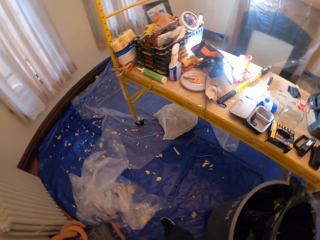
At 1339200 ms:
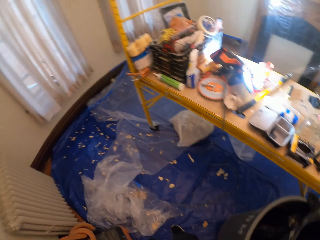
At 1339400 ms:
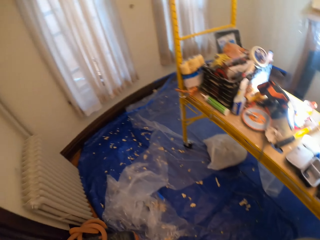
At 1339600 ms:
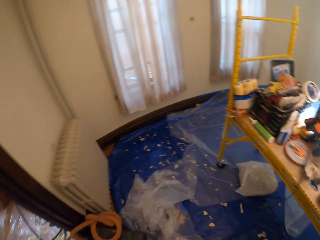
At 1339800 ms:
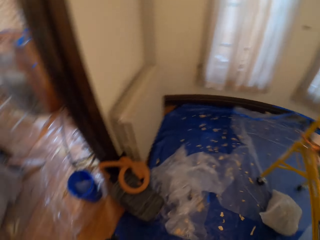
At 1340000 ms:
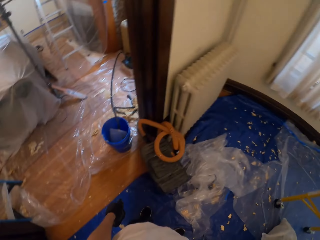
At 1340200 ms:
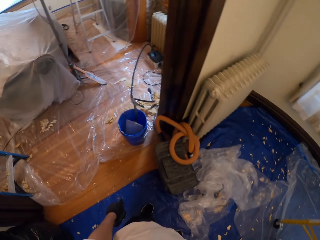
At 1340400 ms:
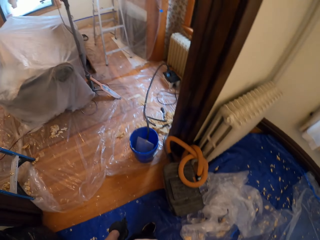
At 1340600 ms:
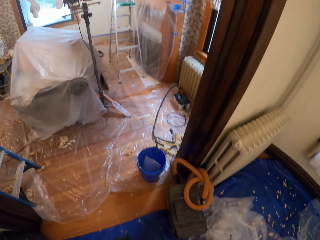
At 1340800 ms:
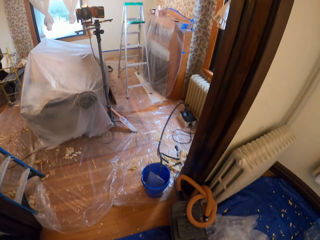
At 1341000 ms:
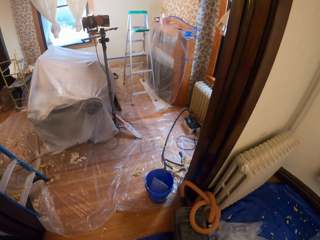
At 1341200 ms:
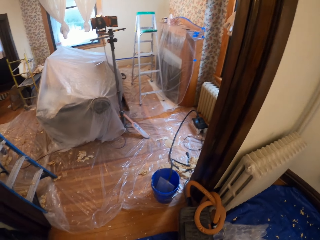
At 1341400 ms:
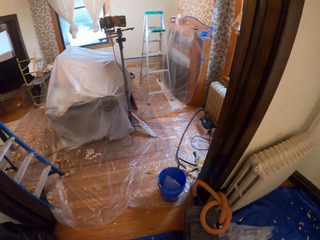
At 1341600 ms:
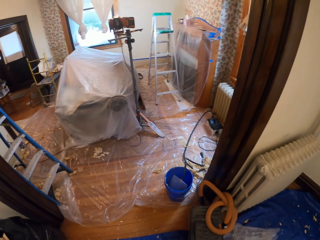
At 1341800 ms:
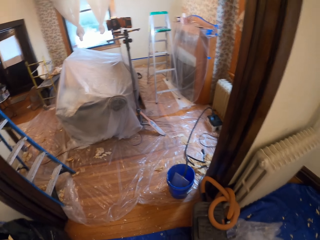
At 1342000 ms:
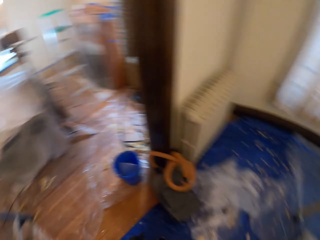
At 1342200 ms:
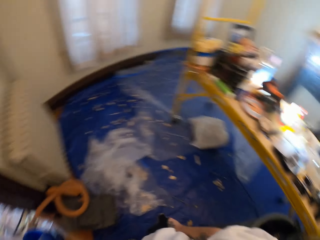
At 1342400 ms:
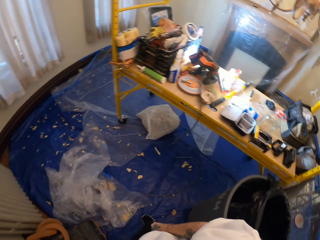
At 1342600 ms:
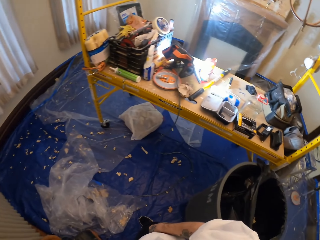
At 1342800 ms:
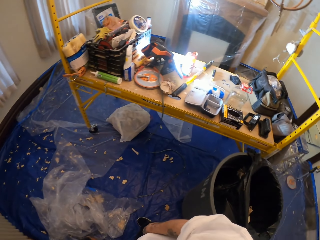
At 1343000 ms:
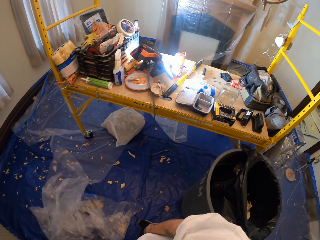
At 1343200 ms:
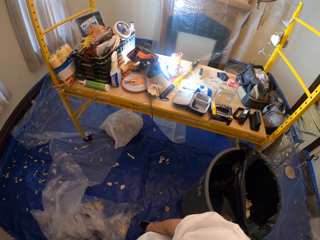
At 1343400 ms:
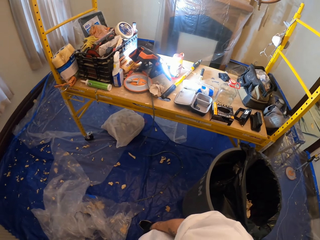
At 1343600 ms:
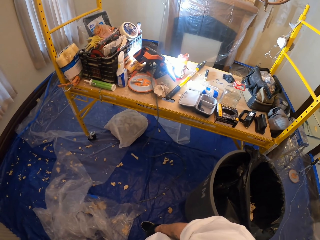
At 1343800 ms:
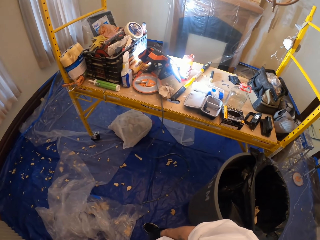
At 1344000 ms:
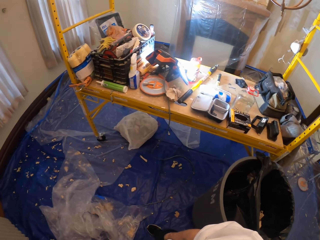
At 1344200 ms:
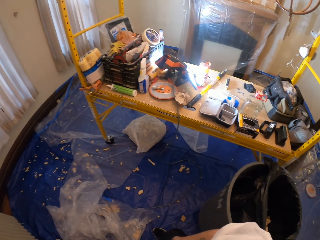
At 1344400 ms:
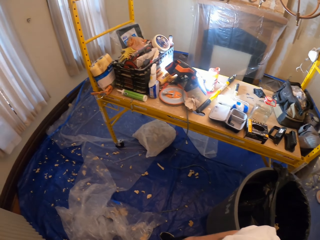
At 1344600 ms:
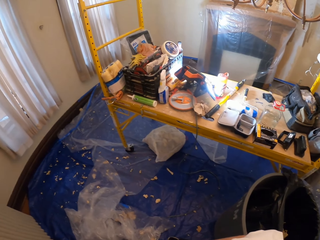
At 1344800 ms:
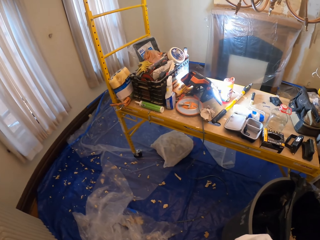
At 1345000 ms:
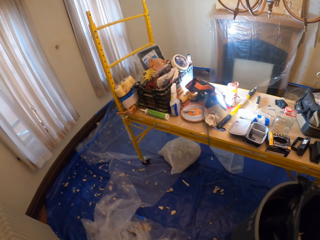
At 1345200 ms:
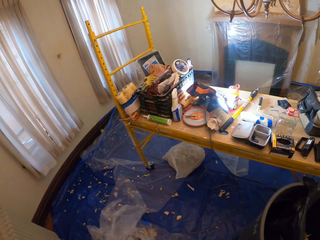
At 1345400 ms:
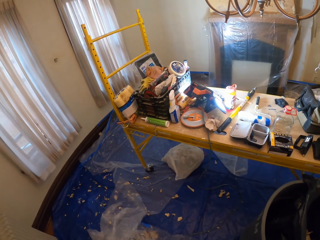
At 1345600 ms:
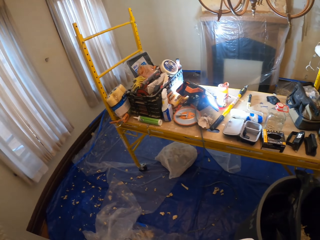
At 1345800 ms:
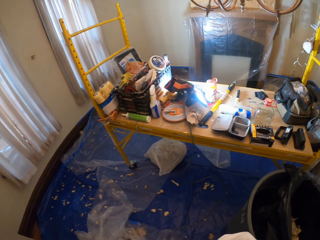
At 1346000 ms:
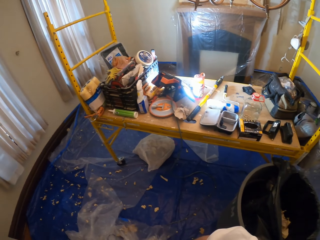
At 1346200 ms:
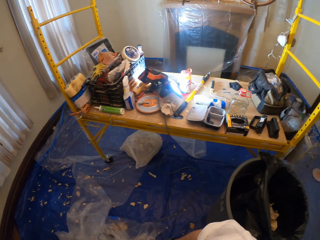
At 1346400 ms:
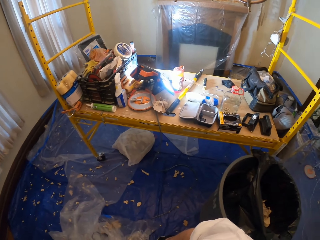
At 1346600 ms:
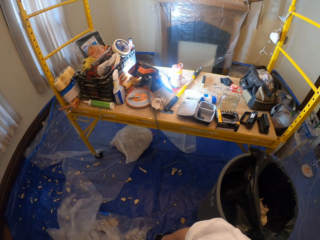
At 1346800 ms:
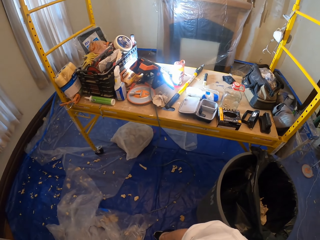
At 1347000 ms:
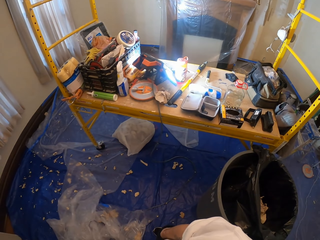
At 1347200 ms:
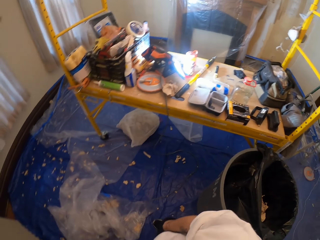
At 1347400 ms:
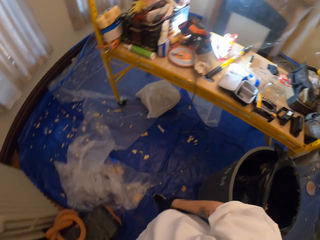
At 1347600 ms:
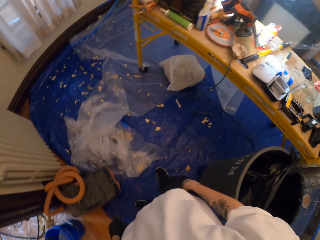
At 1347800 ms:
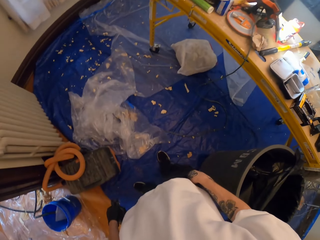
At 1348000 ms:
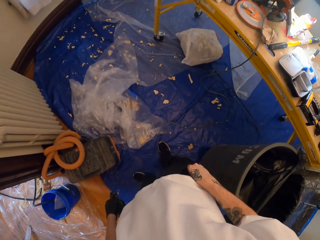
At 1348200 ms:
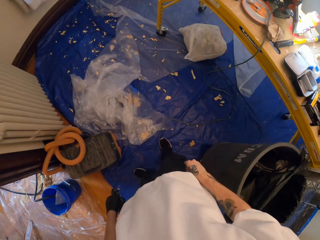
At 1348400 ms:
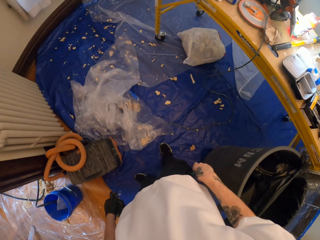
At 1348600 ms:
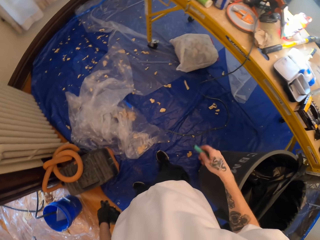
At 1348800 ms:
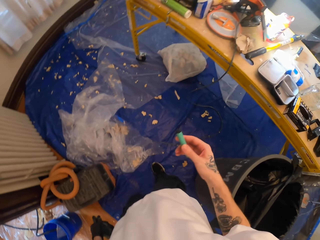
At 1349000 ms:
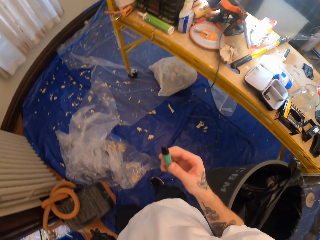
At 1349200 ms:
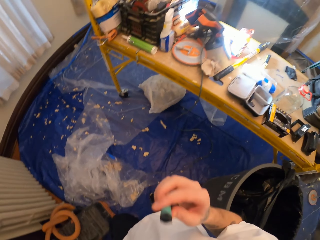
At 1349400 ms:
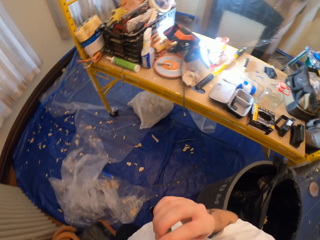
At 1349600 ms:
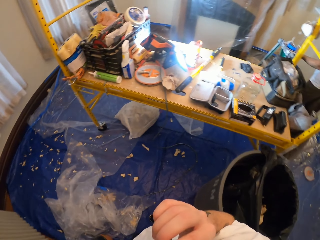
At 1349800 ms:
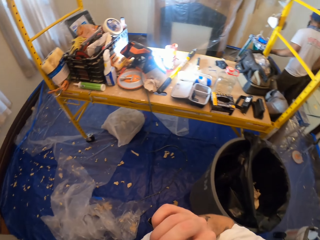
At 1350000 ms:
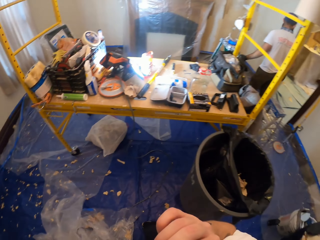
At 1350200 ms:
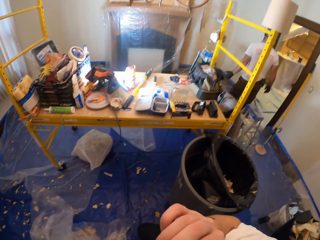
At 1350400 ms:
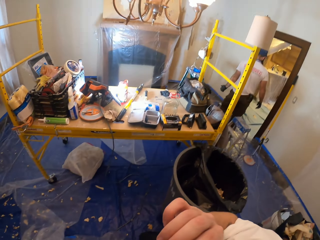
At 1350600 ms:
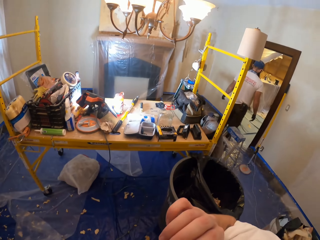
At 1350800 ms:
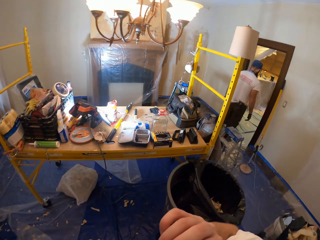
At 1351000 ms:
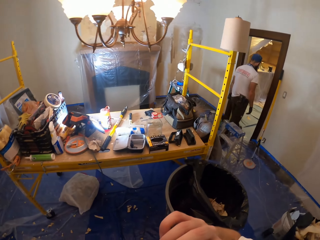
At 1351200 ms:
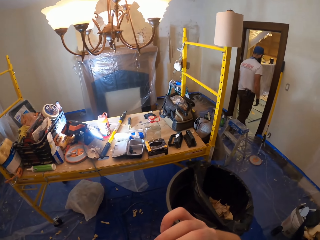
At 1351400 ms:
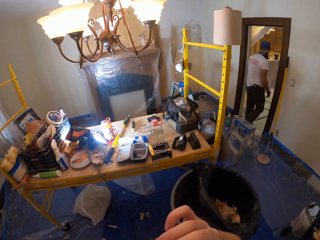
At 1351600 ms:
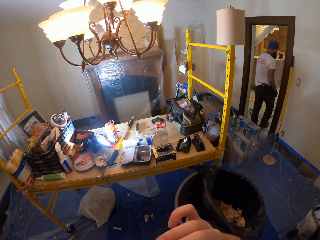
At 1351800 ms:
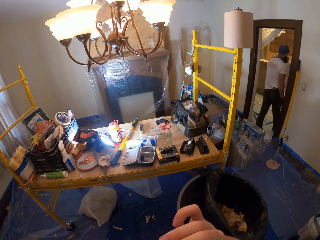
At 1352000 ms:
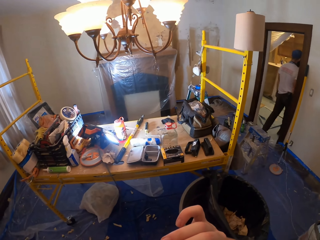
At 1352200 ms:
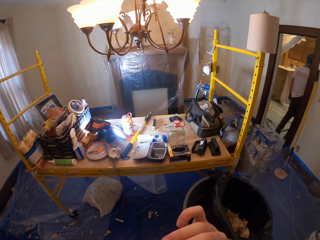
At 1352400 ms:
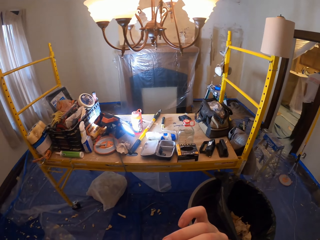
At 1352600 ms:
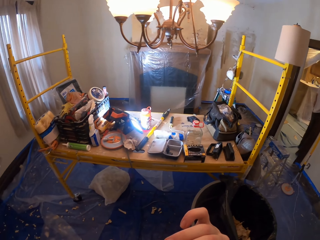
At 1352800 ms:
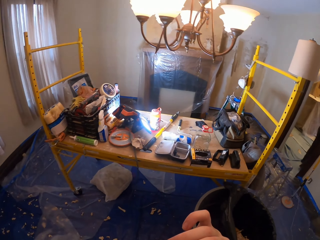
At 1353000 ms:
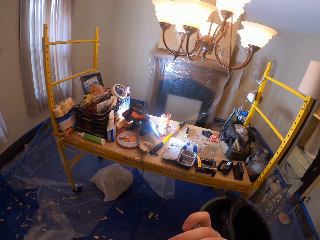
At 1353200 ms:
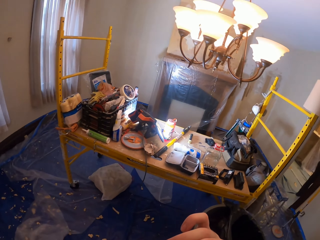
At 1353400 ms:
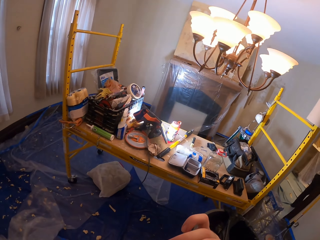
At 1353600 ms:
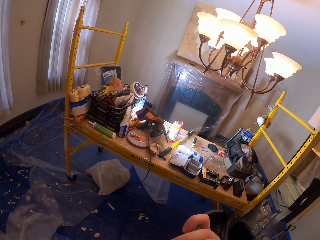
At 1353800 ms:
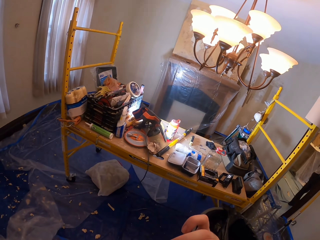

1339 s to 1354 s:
The camera wearer moves around the room. They look around. They take a smoke pipe from the pocket. They smoke the smoke pipe.

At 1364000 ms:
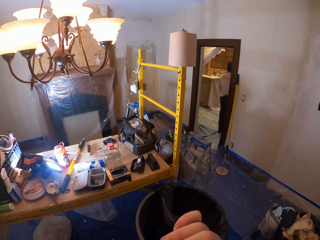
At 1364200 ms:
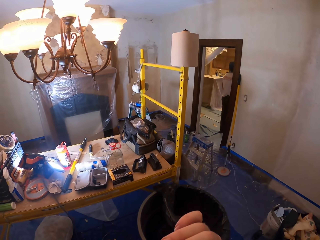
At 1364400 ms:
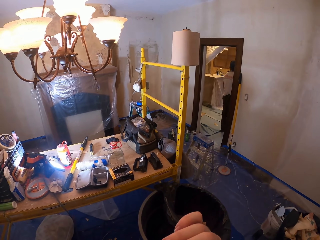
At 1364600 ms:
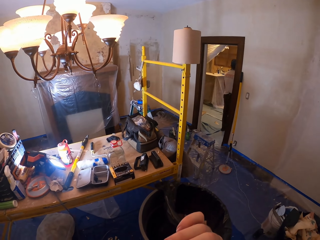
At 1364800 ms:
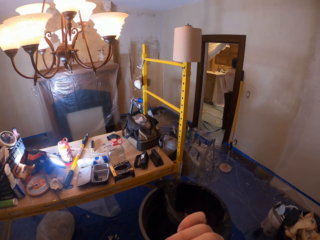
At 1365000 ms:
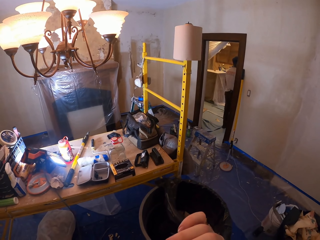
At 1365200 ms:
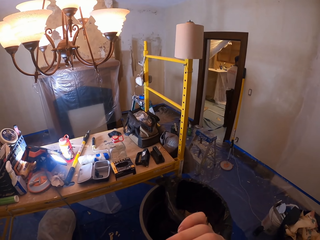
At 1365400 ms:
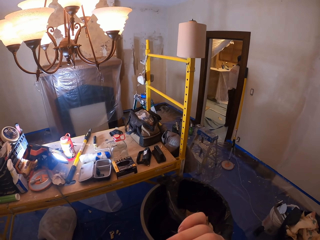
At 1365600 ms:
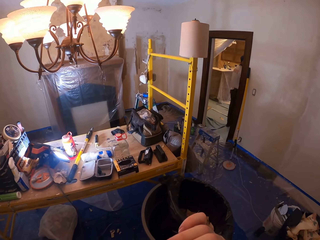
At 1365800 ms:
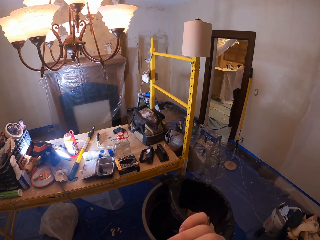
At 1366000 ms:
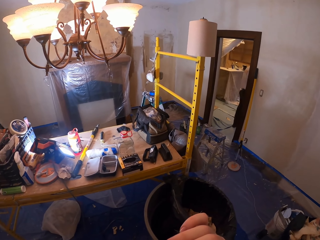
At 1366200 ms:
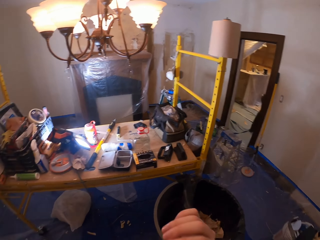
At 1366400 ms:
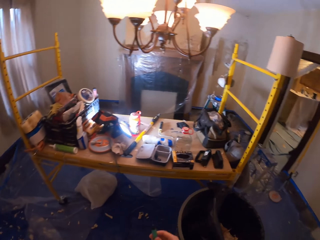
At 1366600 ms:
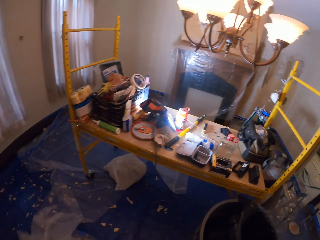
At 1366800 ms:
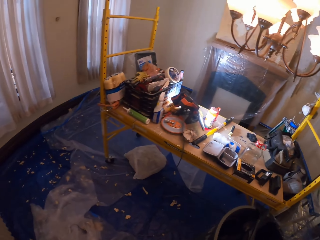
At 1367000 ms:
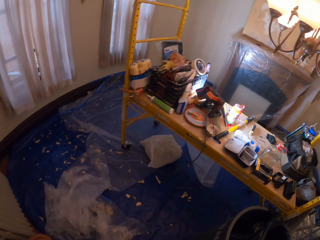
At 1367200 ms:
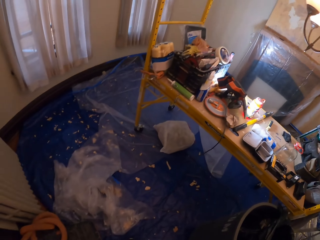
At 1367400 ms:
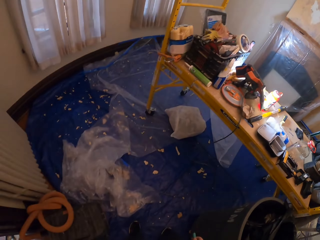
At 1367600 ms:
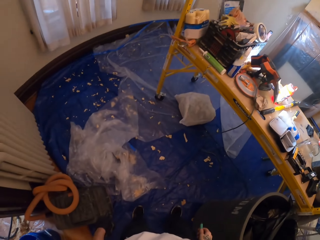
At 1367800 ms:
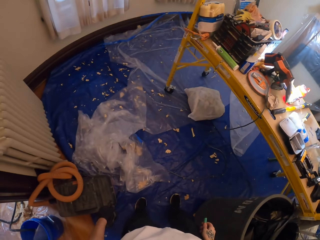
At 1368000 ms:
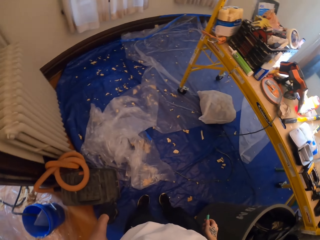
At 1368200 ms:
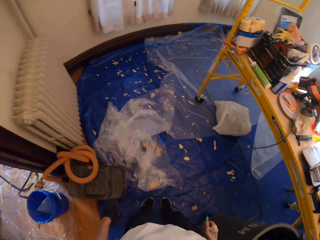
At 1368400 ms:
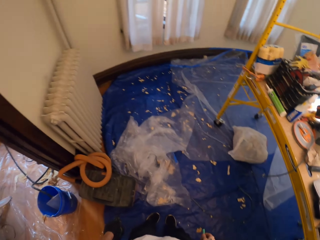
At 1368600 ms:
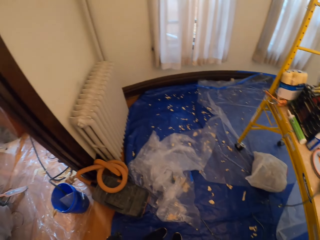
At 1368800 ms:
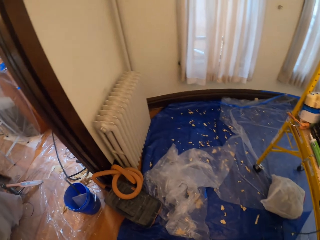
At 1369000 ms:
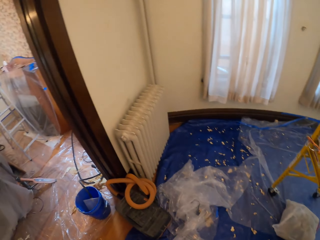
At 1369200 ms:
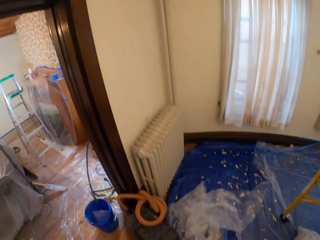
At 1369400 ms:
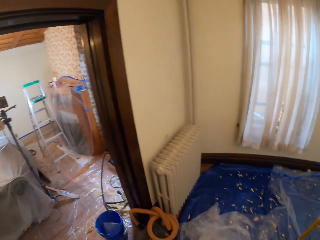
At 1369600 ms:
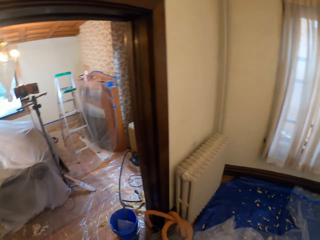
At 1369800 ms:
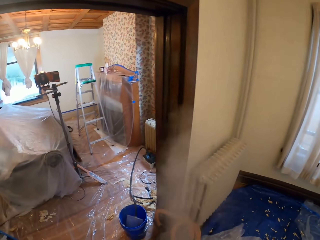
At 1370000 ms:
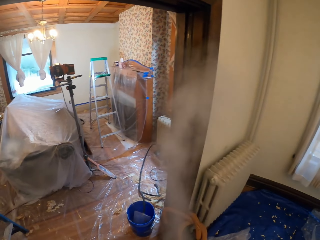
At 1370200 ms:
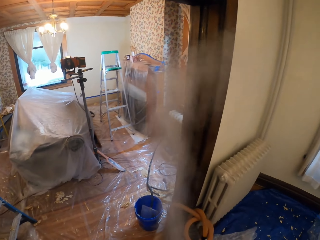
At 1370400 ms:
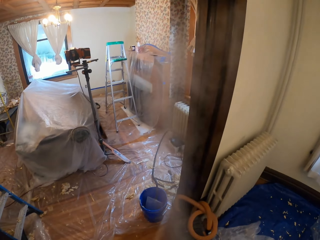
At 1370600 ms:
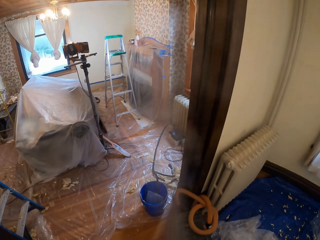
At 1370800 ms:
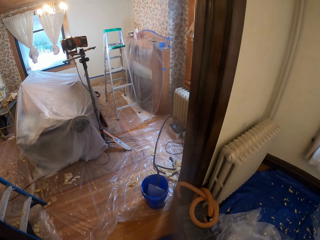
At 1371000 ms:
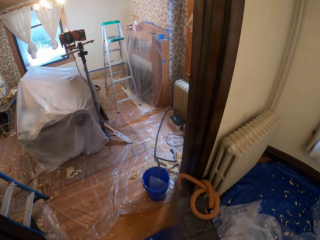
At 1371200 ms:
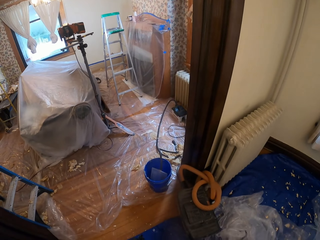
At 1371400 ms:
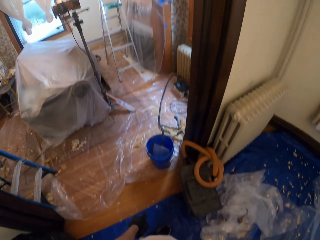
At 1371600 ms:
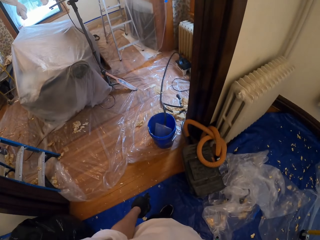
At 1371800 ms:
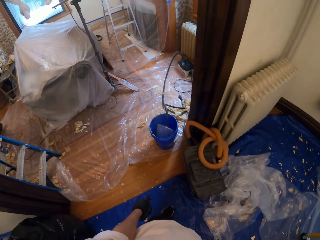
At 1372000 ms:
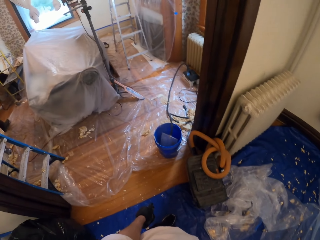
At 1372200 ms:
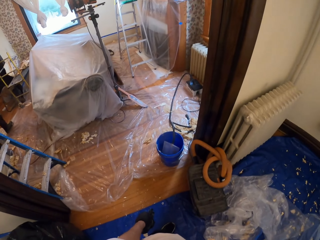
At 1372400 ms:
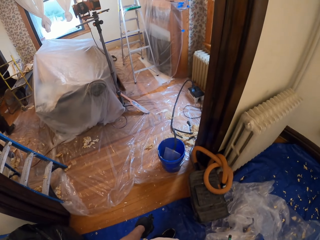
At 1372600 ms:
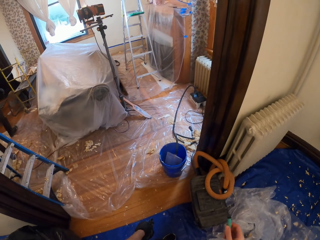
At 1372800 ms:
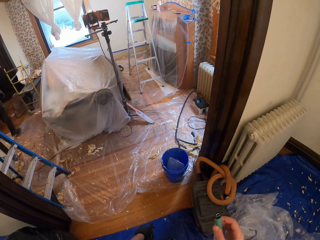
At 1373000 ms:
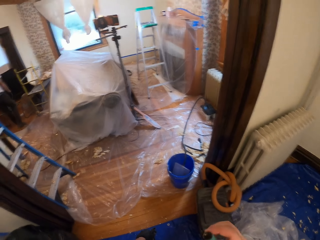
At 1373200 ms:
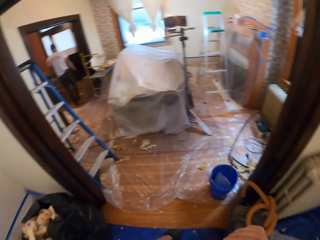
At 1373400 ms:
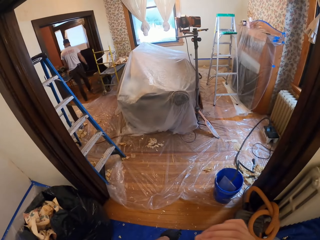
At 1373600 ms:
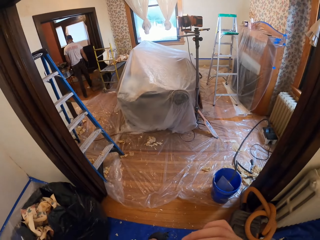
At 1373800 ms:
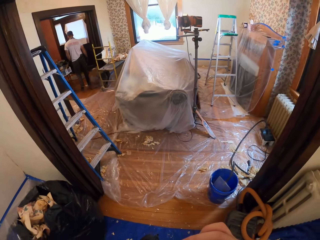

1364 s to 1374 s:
The camera wearer turns around. They exhale smoke. They look in another room.
